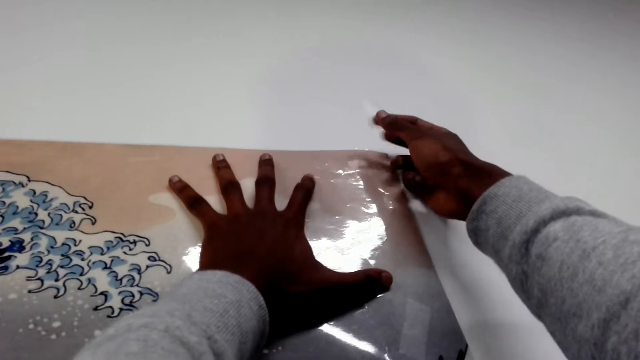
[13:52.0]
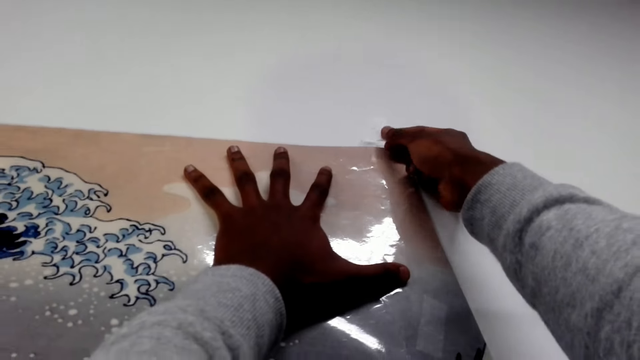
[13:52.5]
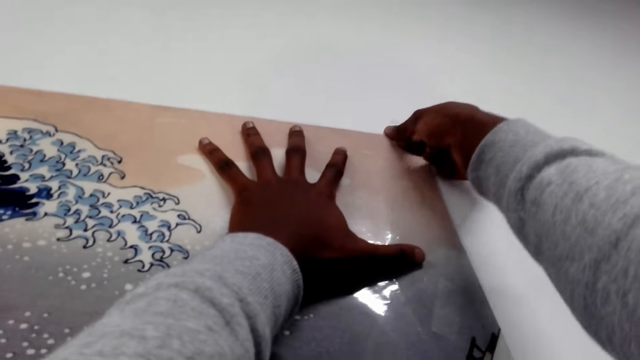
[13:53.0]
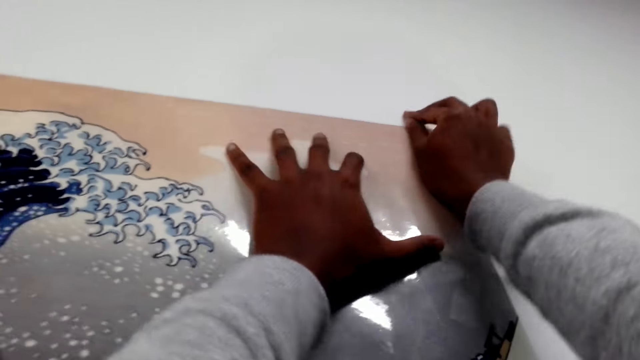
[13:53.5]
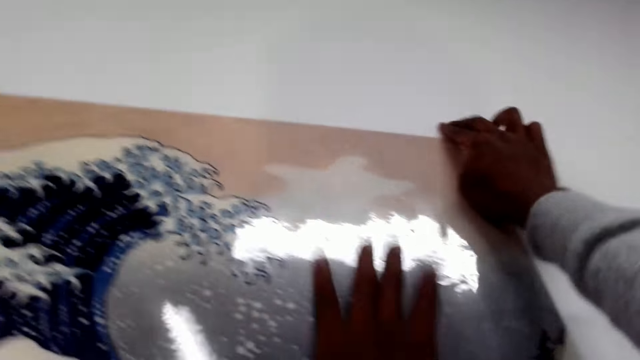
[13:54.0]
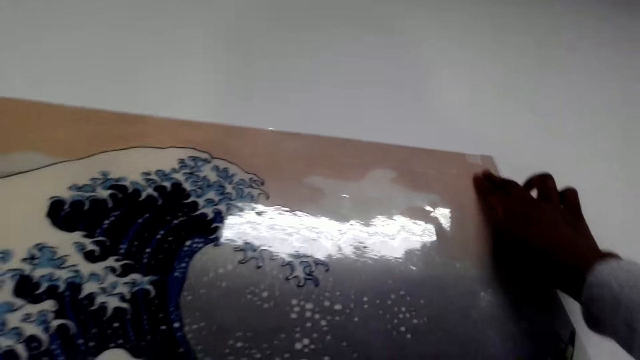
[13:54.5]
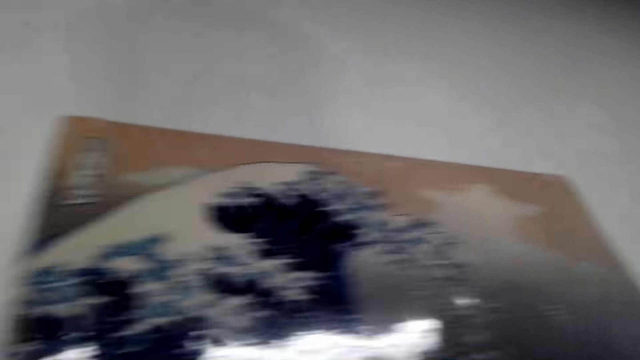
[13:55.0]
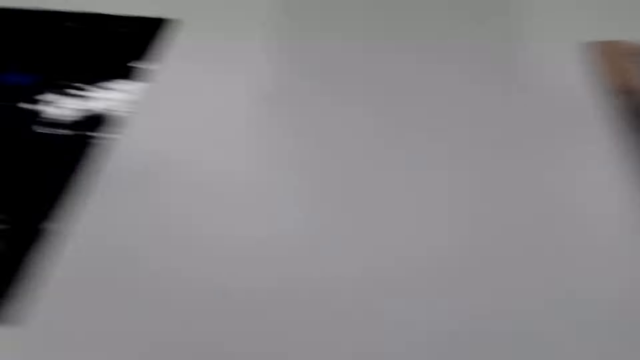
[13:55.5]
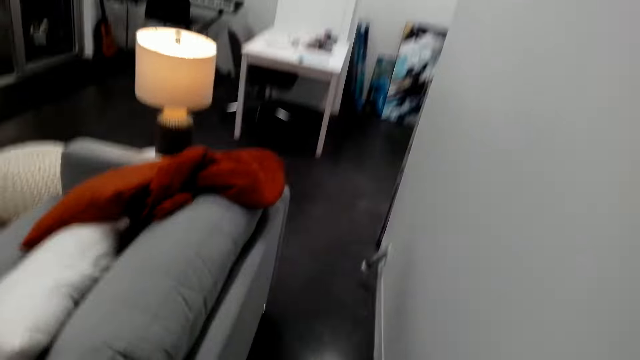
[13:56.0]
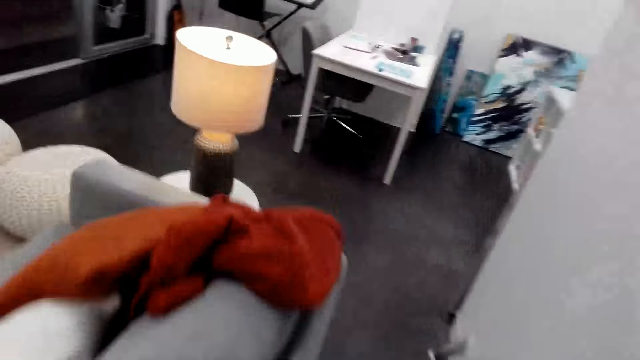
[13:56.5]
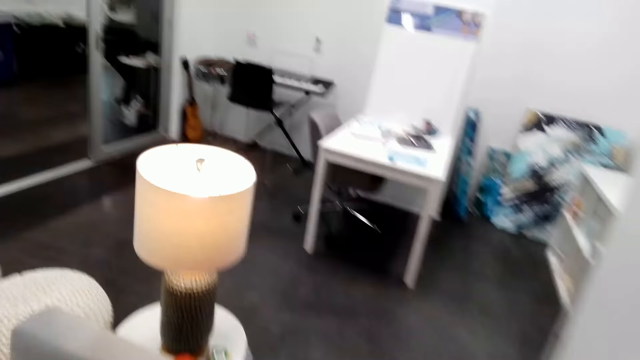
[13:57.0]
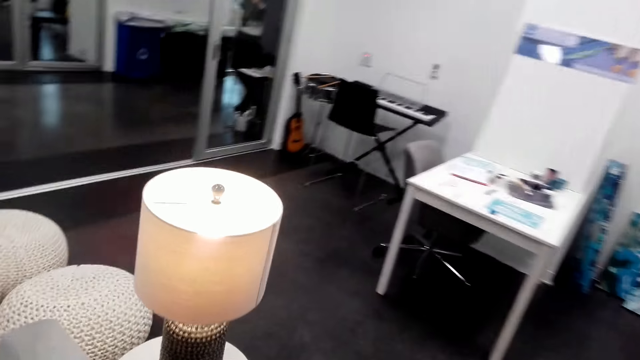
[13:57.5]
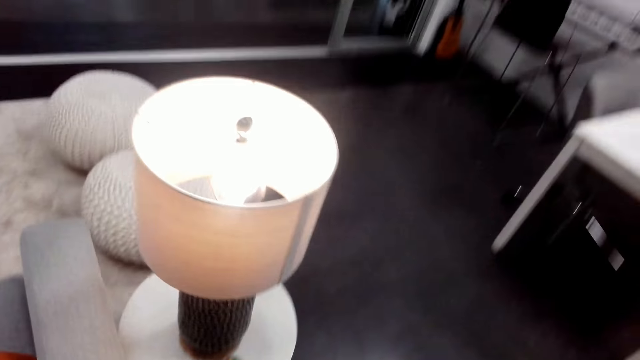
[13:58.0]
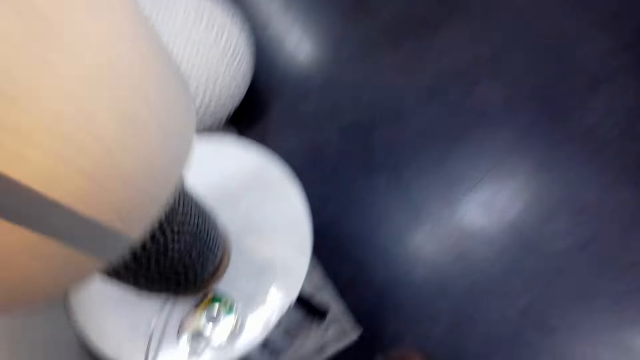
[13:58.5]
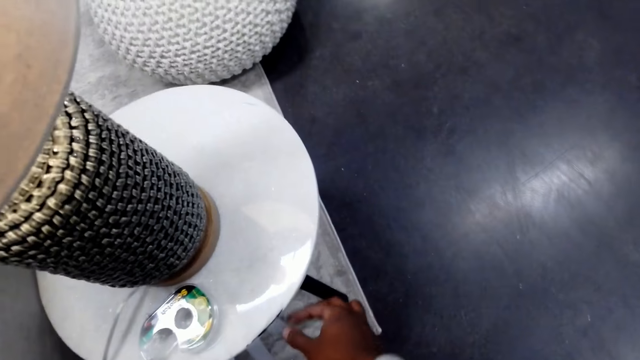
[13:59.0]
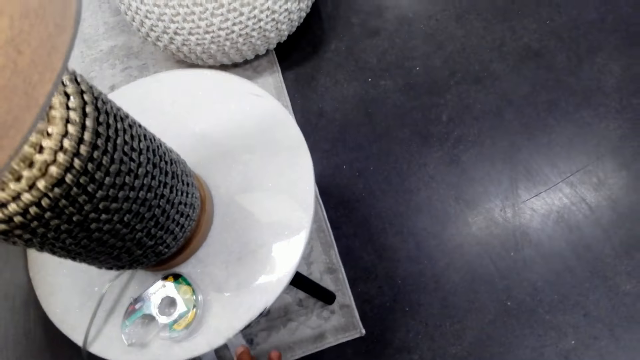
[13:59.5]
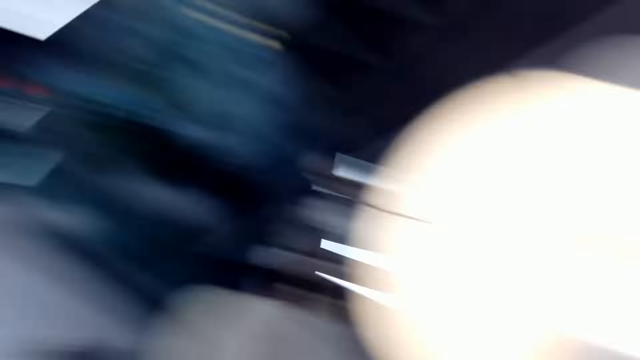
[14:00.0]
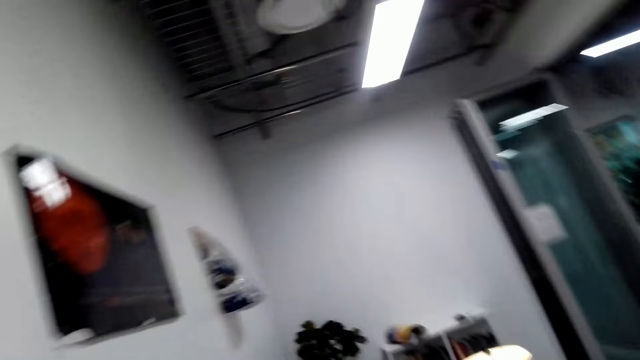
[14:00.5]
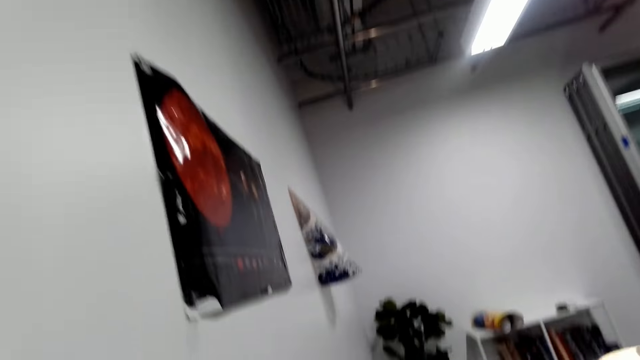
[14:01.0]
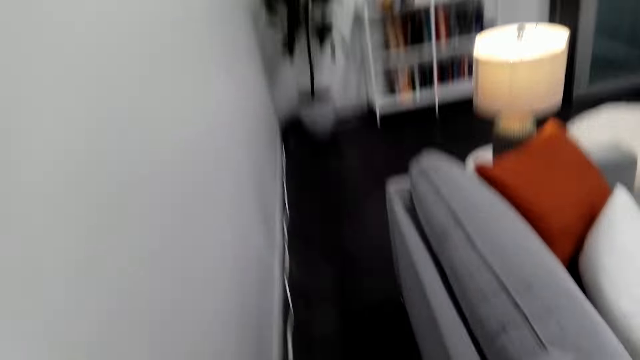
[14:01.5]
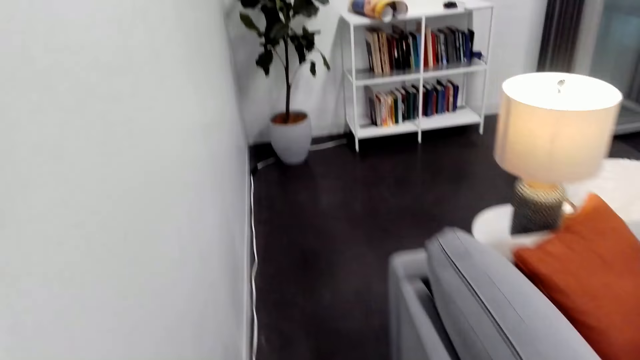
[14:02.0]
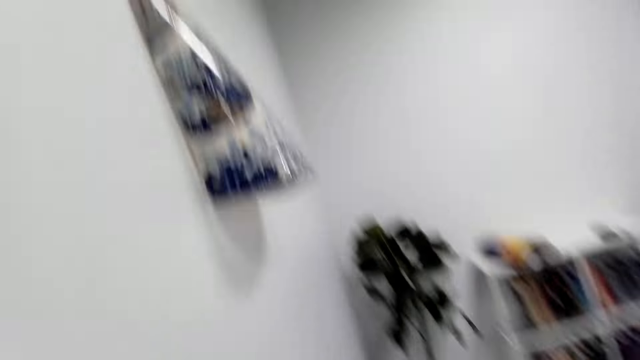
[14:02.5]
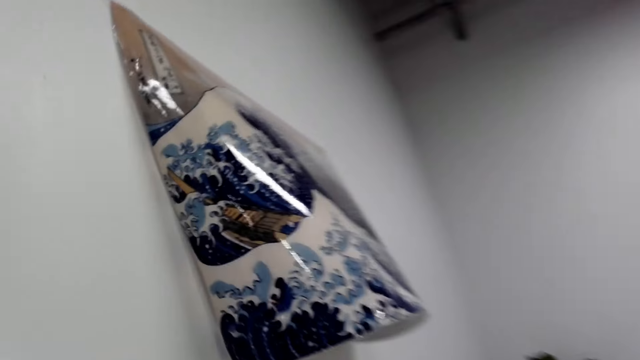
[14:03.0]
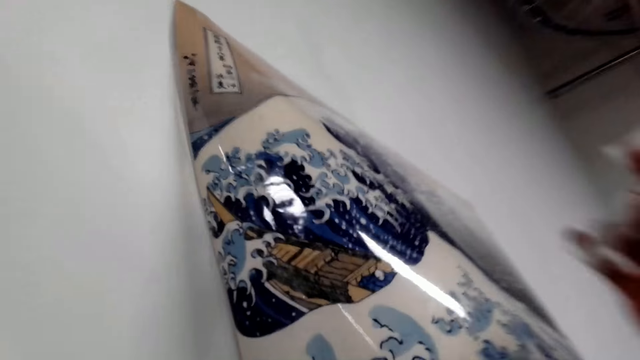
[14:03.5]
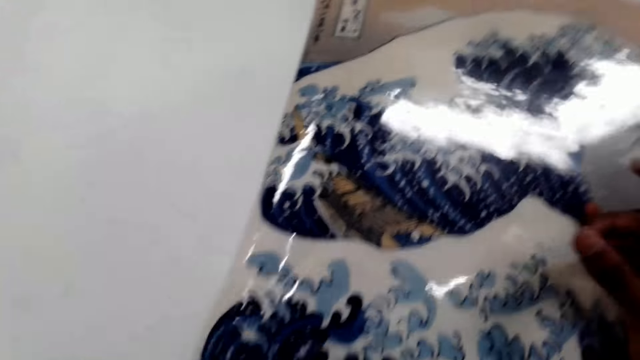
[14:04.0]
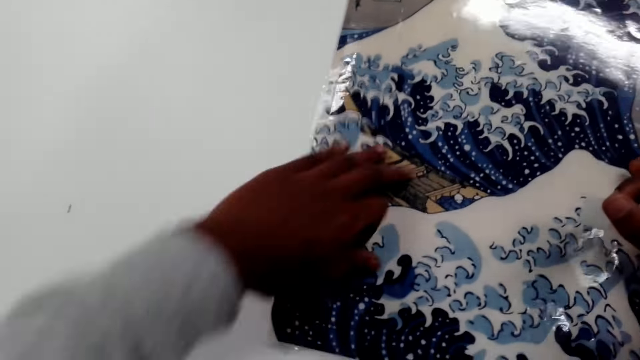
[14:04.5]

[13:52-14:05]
The camera wearer places the piece of masking tape on the poster on the wall. They walk towards the lamp stool. They pick up a piece of masking tape. They walk to the wall.

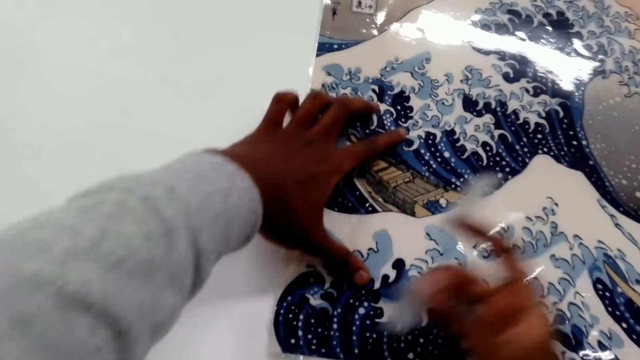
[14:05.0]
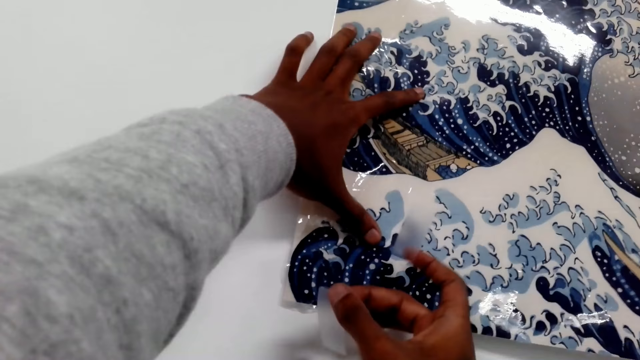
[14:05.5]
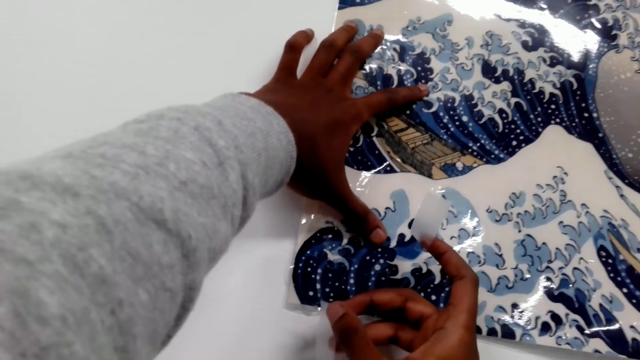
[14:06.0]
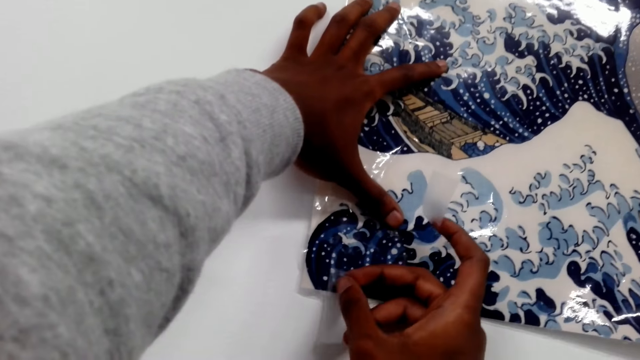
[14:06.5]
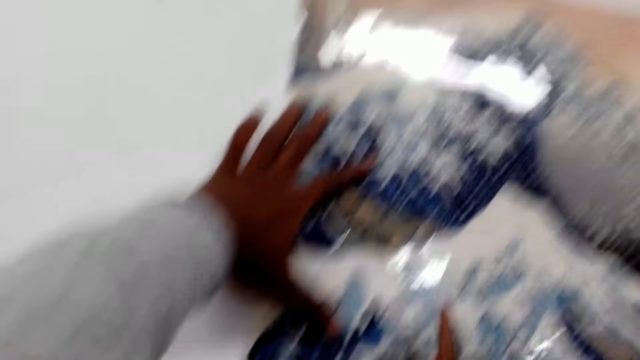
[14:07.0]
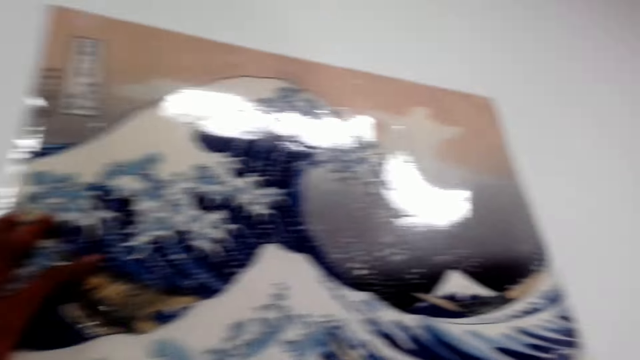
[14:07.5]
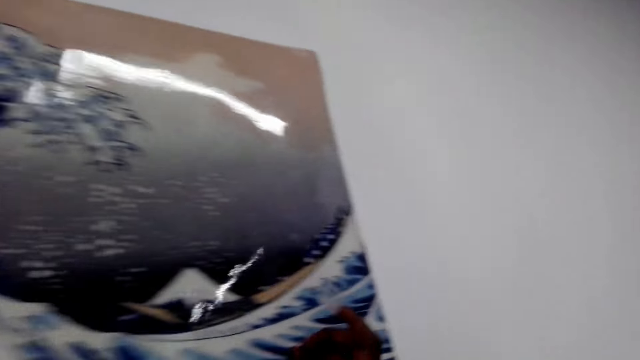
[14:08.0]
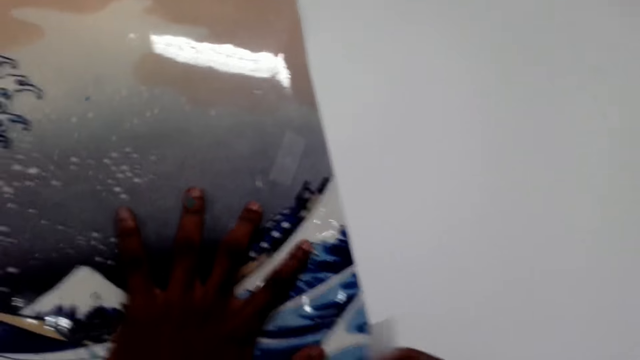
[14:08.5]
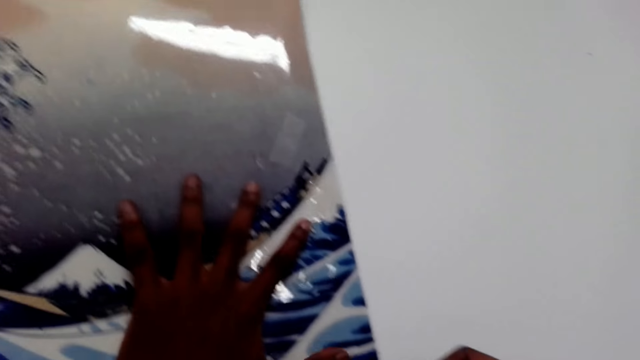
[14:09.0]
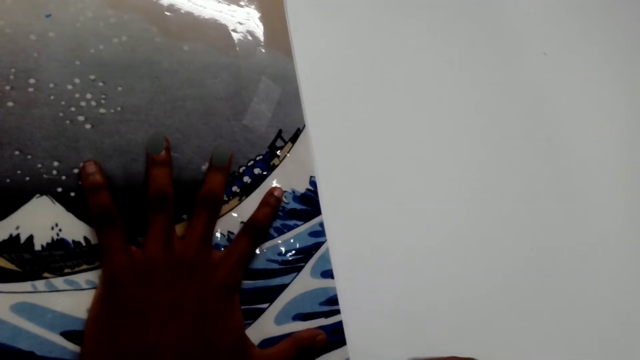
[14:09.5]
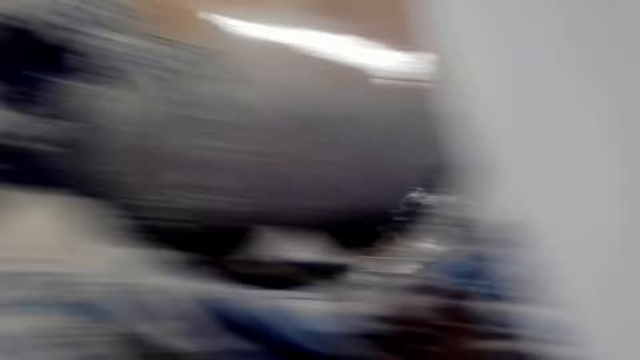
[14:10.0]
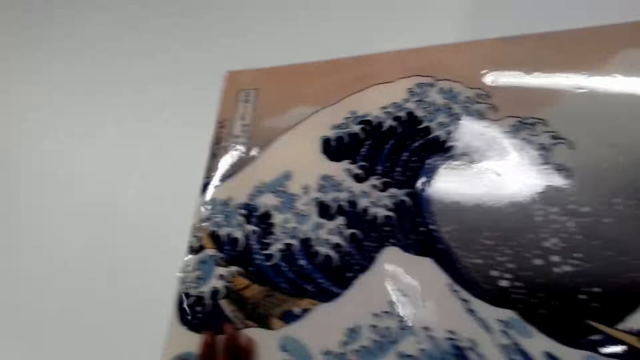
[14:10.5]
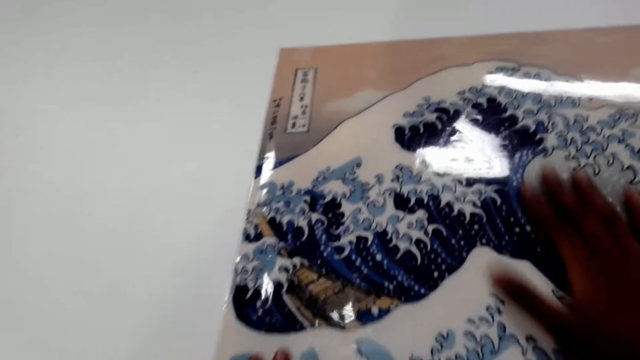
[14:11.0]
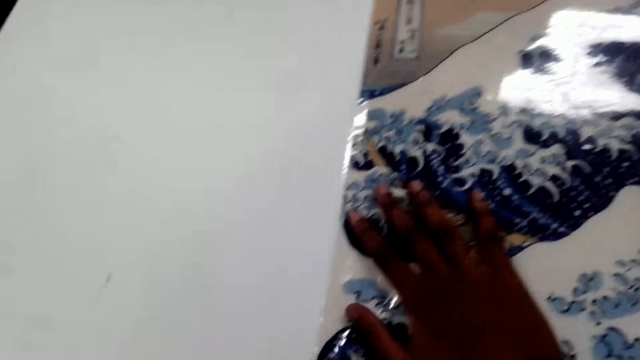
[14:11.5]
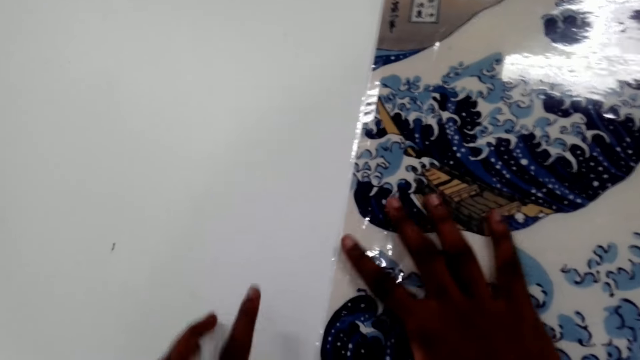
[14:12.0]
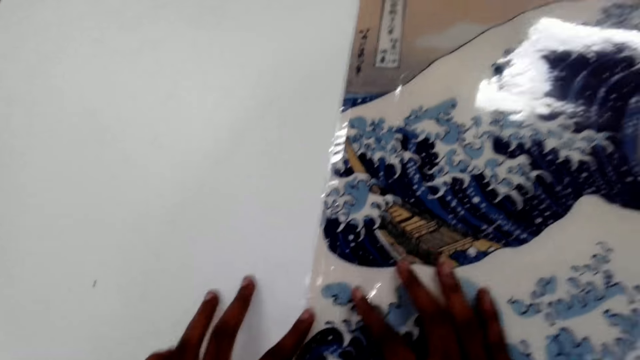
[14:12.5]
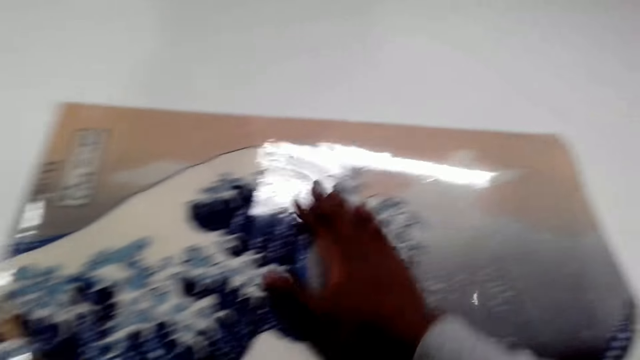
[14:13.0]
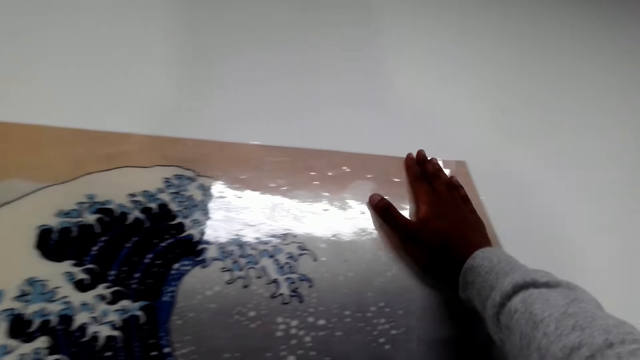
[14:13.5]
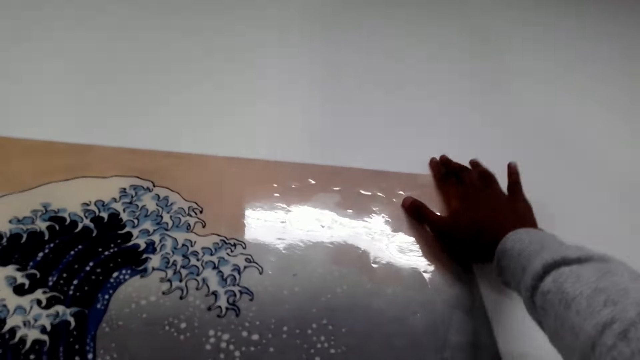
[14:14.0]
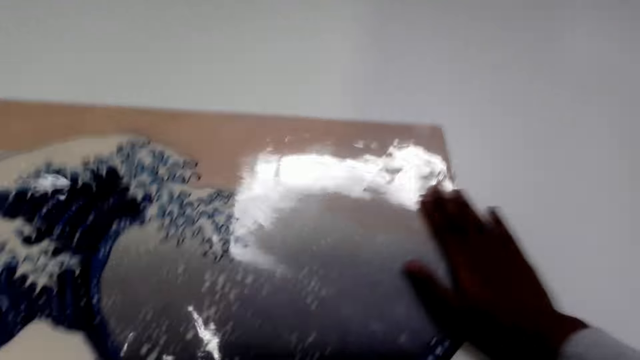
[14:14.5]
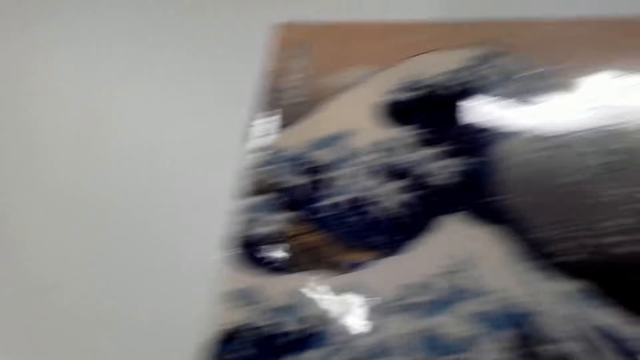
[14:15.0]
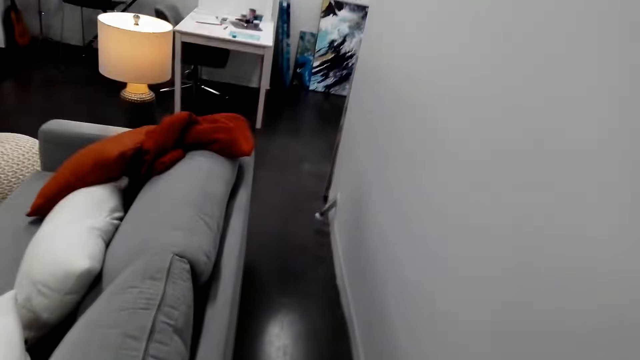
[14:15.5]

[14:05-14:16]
The camera wearer straightens the art paper or poster on the wall. They put the sellotape or masking tape on the corners of the art paper. They place the piece of masking tape on the poster on the wall. They align the poster.
